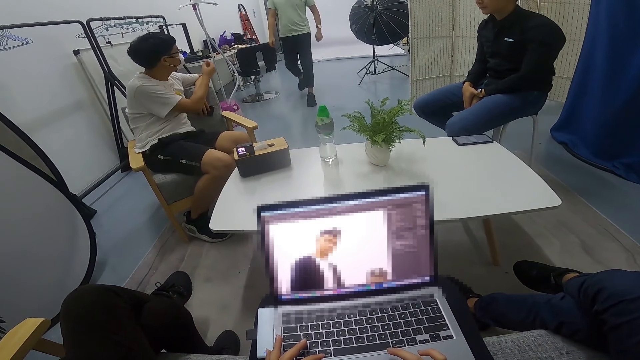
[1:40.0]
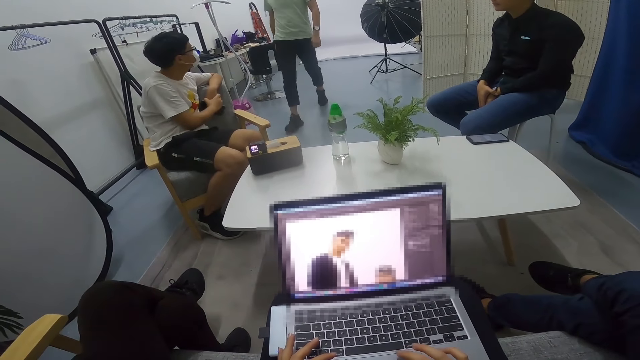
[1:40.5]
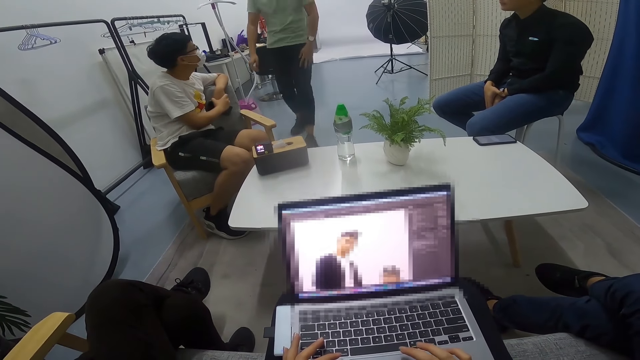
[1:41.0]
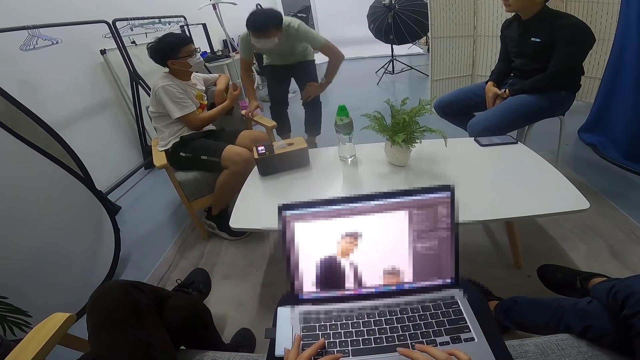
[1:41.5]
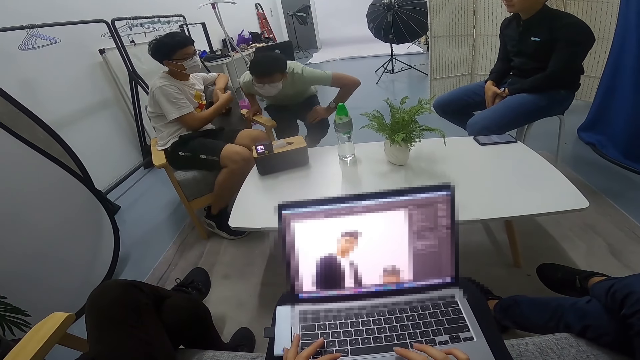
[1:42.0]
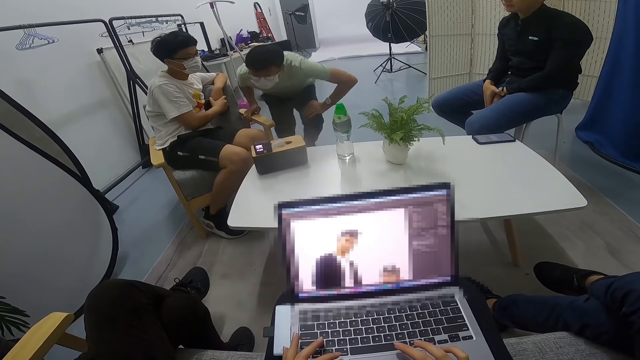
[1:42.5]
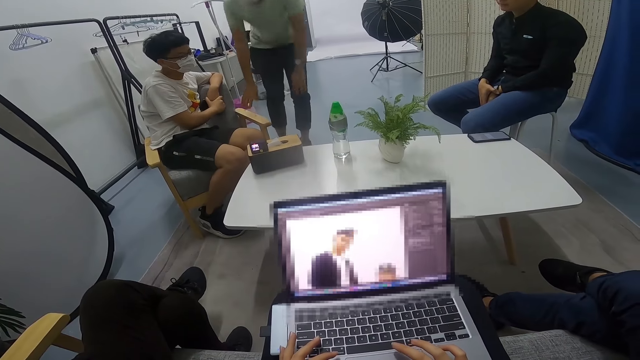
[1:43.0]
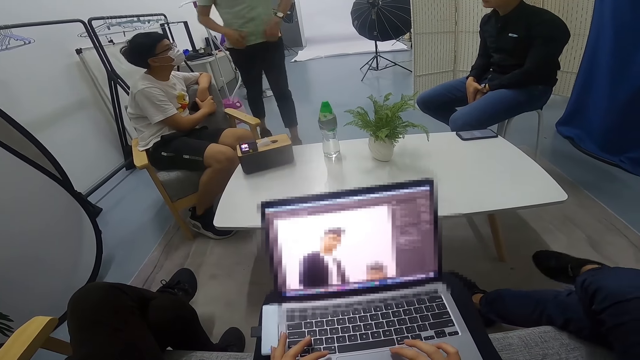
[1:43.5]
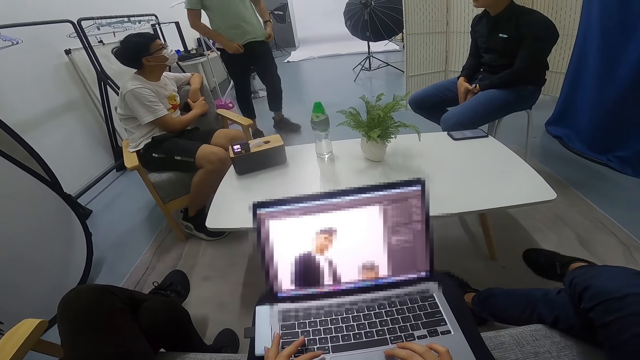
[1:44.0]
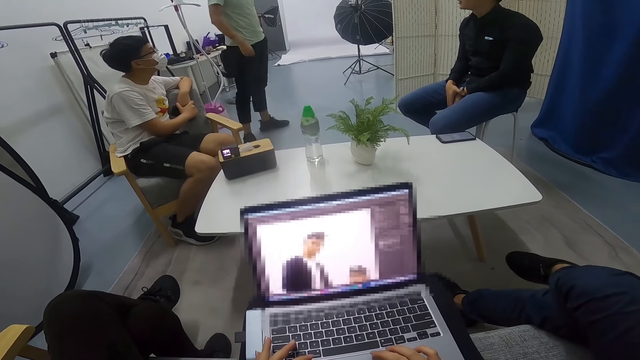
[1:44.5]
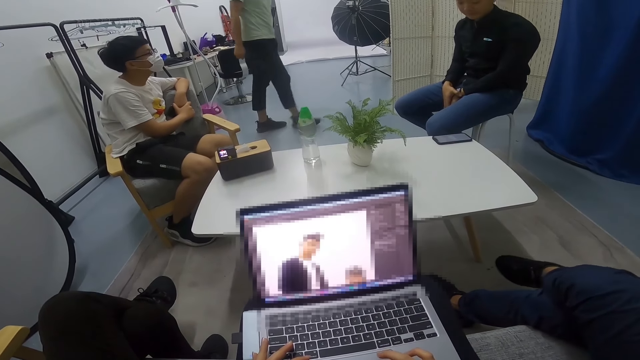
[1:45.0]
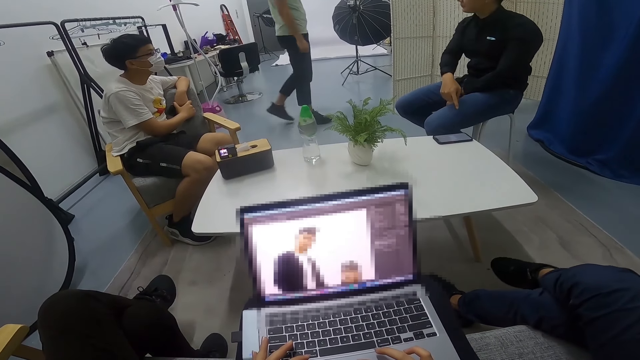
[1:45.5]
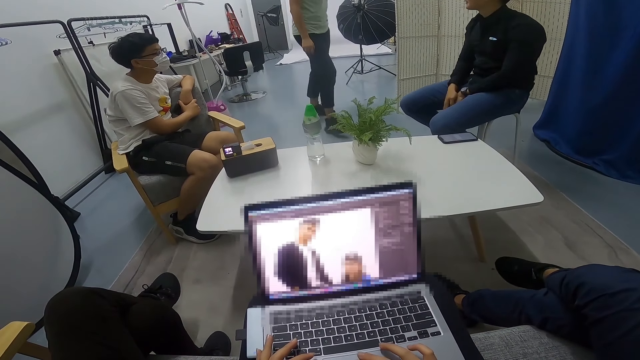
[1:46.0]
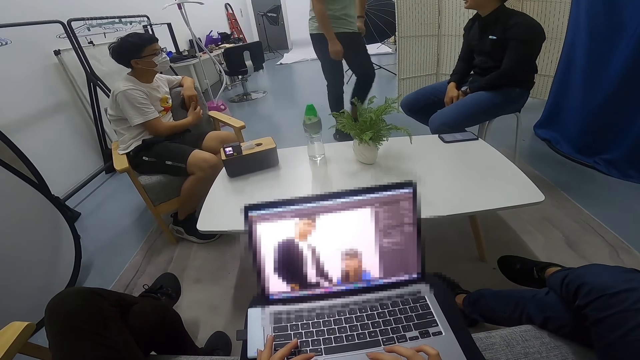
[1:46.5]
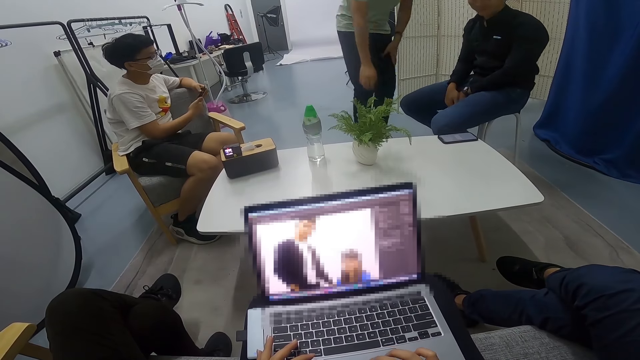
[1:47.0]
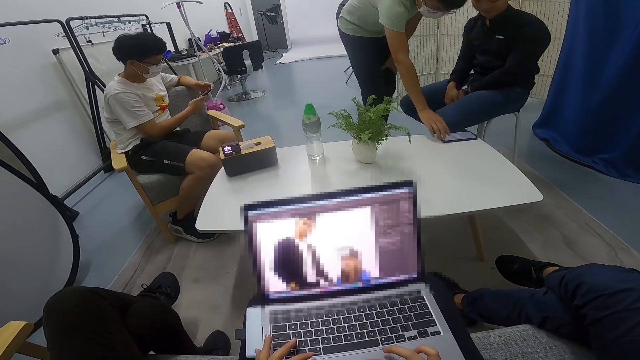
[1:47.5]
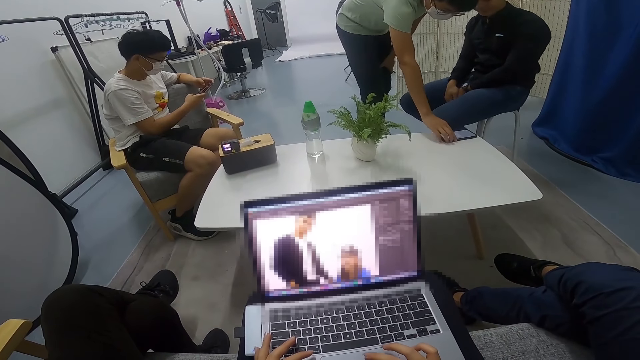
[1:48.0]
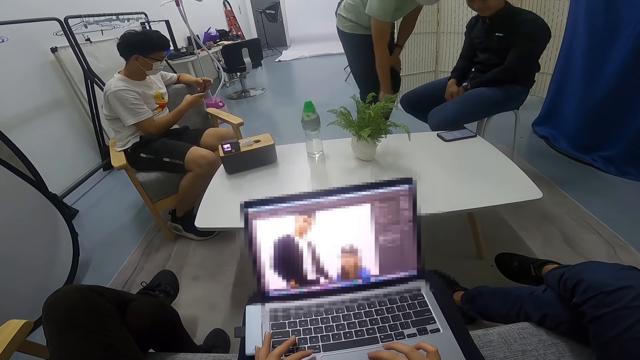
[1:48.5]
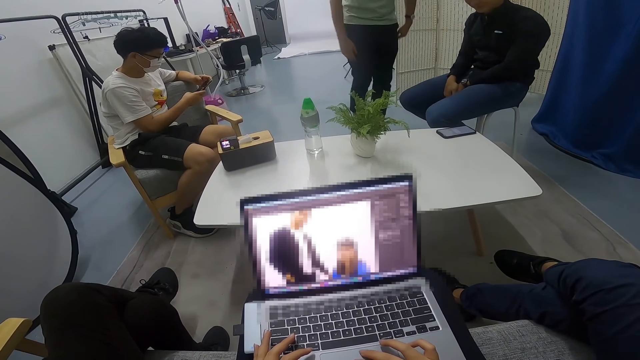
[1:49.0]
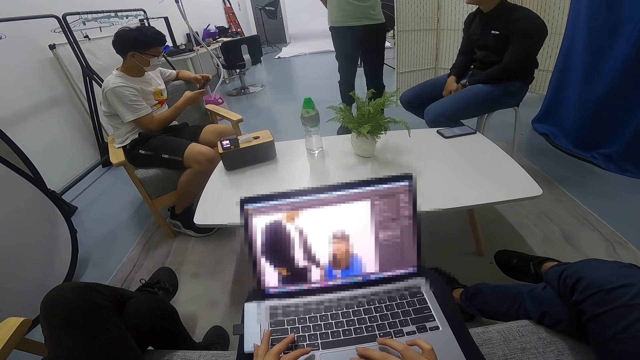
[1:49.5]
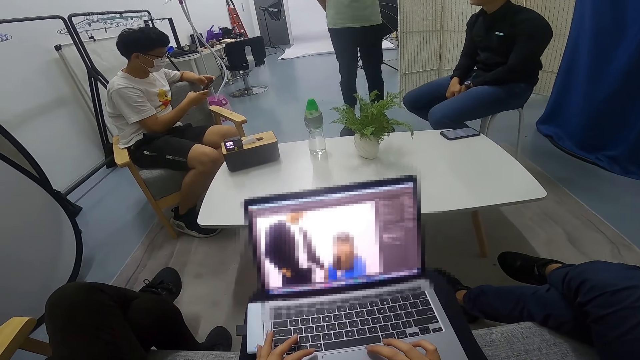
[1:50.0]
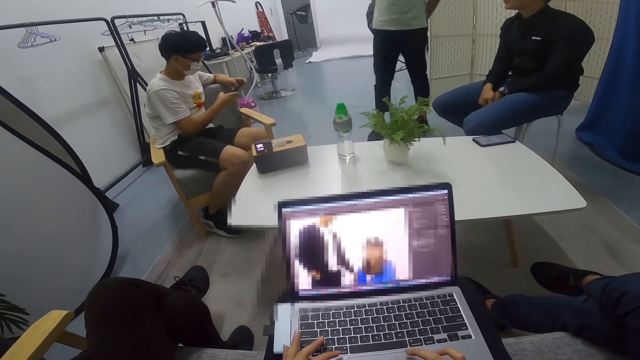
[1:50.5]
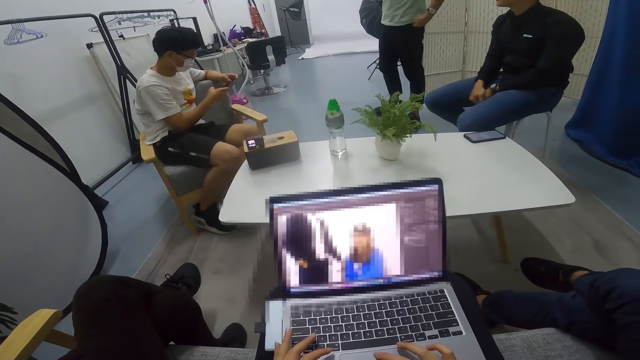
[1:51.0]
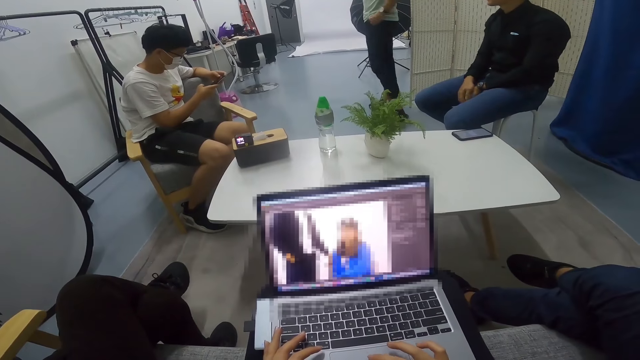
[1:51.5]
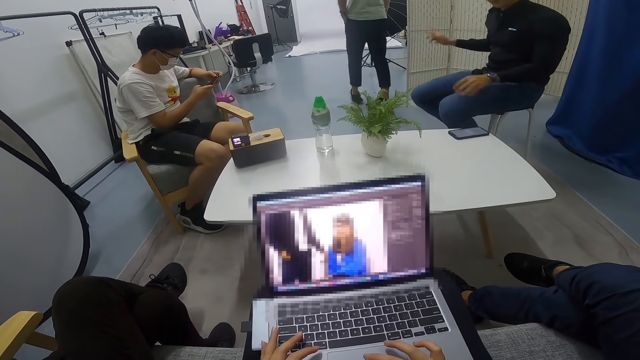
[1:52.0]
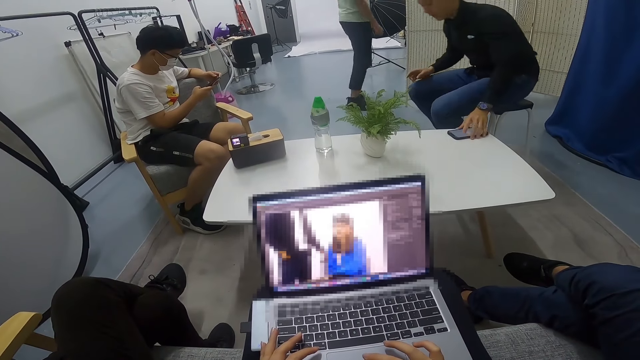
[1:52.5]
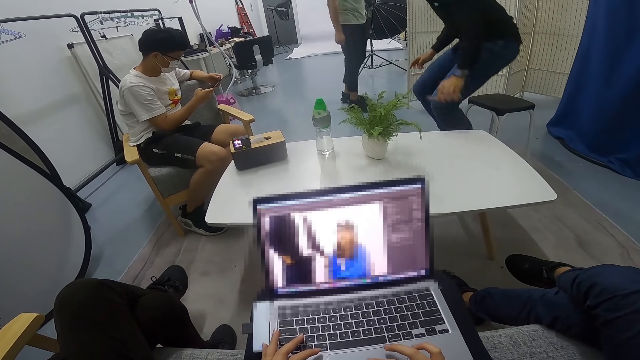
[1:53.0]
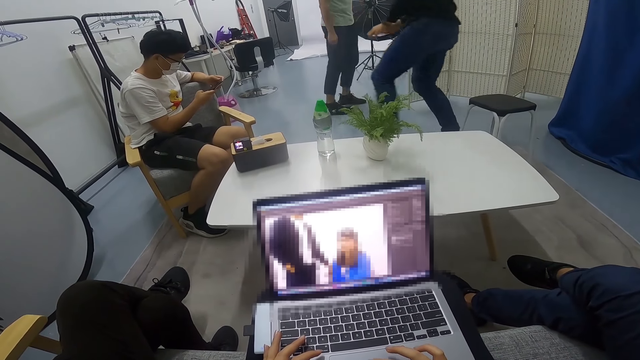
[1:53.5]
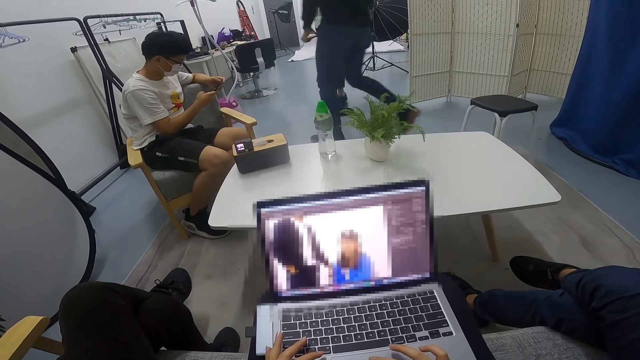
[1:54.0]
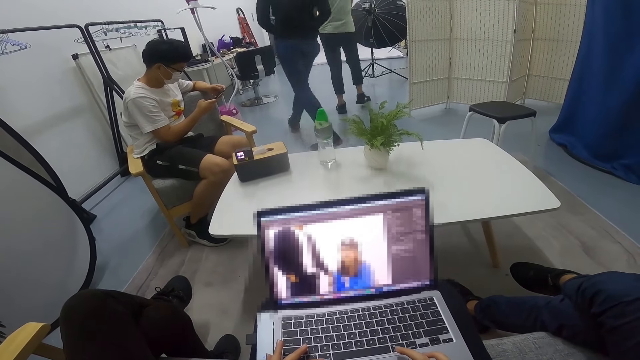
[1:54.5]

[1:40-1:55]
A man walks in the room. Another man converses with the first man. The first man holds the chair, peeps at something on the table, bends down, and walks along the table towards a third man. The third man points the phone on the table for the first man. The second man uses the phone in his hands. The first man uses the phone on the table, steps backwards from the table, touches the phone on the table, walks in the room, and walks back. The third man carries the phone from the table desk in the room. The camera wearer uses a laptop. A person walks in the room.

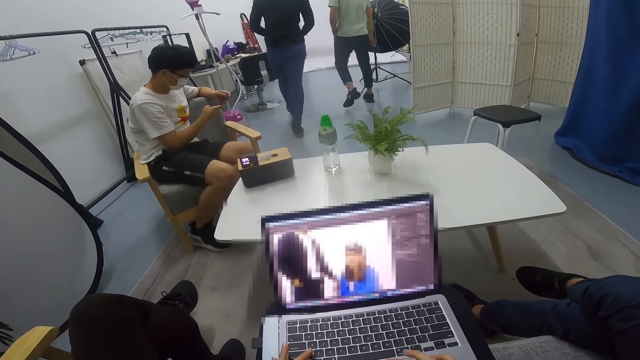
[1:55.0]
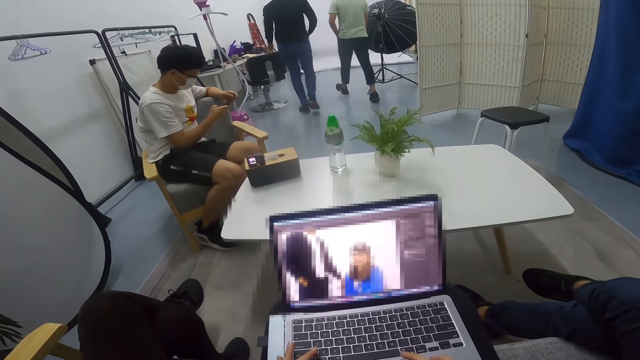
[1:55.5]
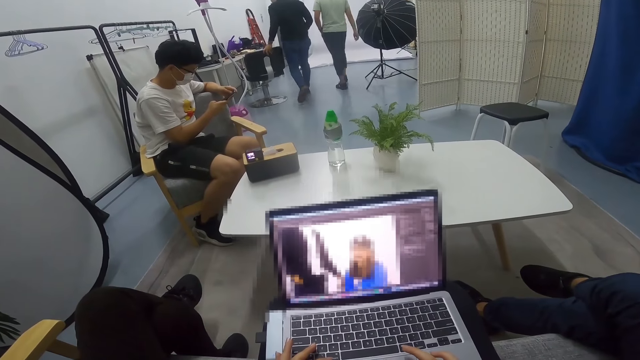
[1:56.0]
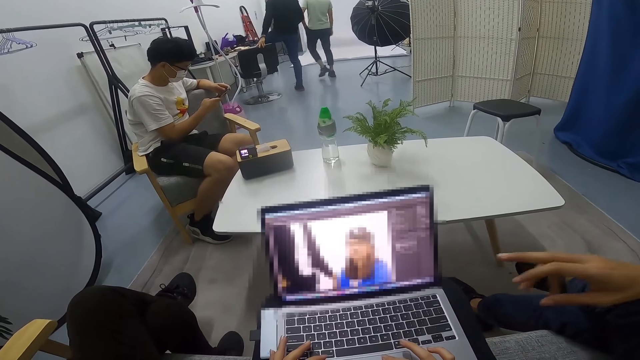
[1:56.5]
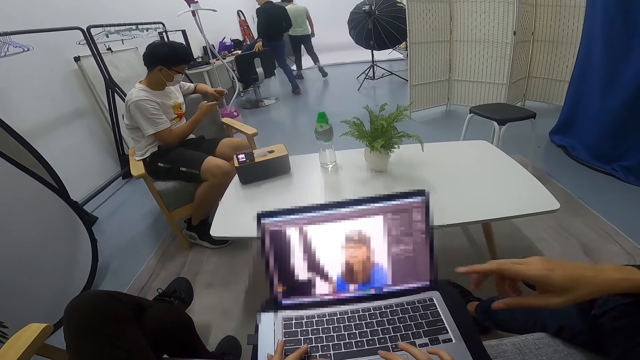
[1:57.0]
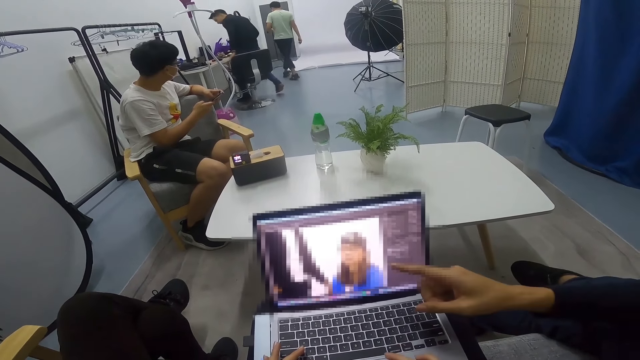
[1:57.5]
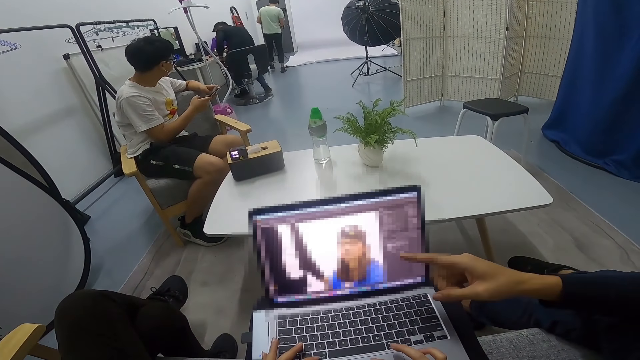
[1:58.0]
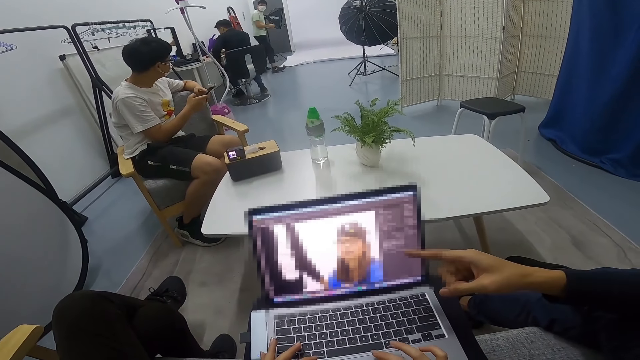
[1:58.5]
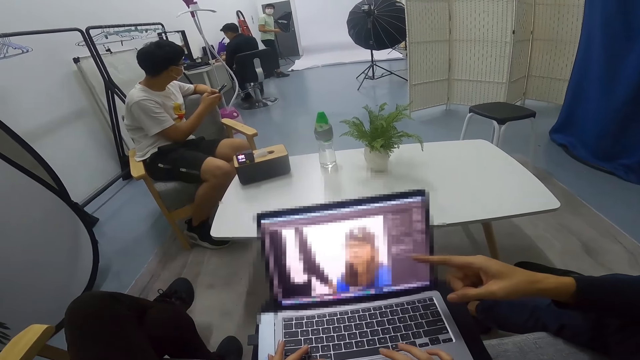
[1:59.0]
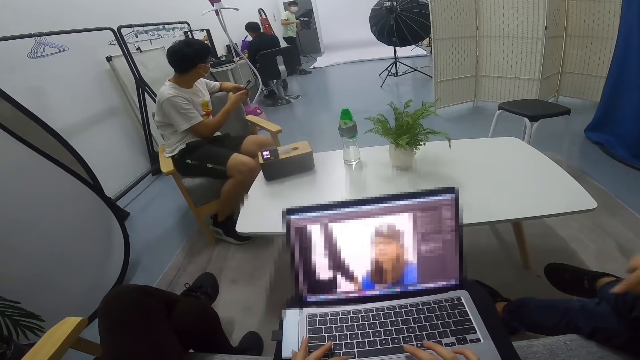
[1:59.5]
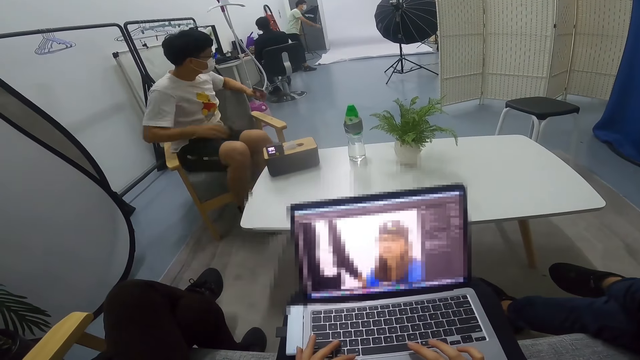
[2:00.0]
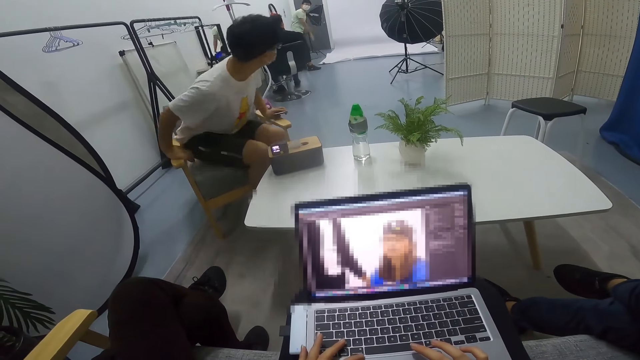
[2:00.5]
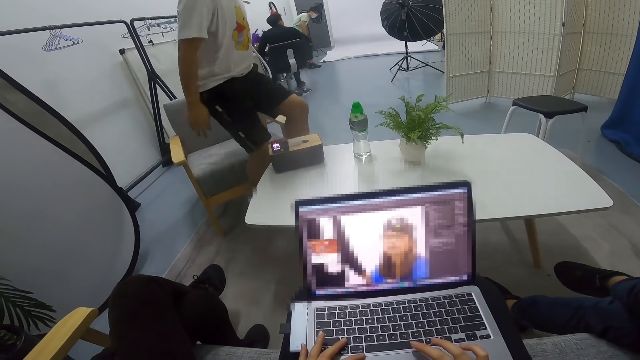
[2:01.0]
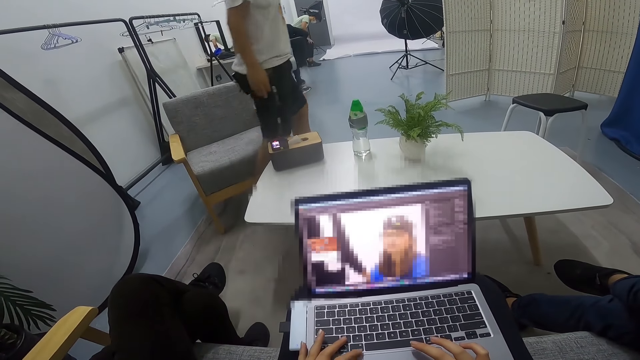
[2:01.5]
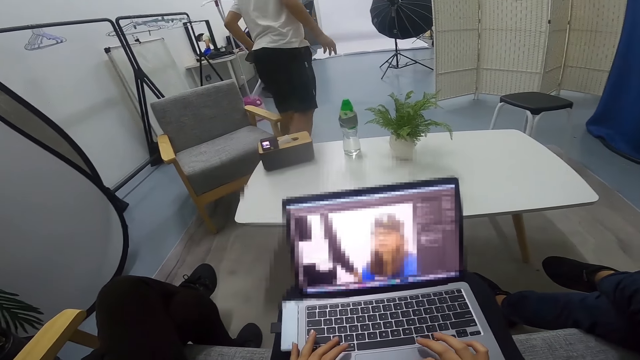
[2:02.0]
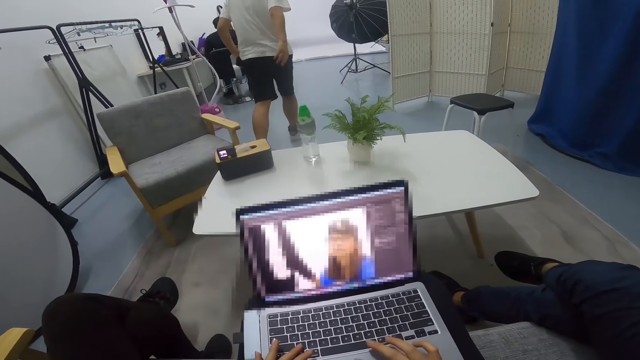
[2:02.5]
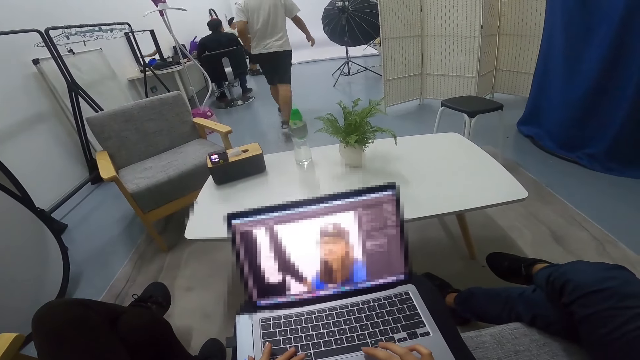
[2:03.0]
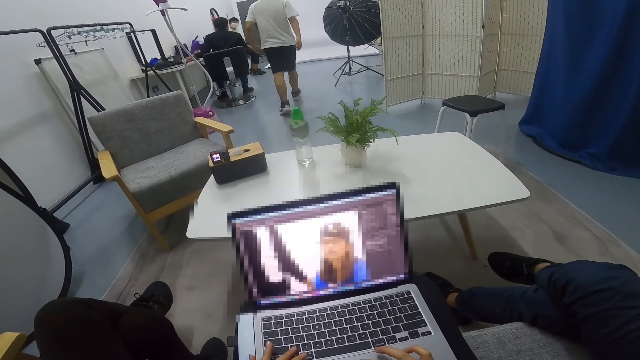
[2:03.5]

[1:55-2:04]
A man converses with the camera wearer. Another man sits on the desk seat. A third man gesture-calls a fourth man. The third man moves the hand. The fourth man walks towards the second man. The third man sits on a stool in the room.
